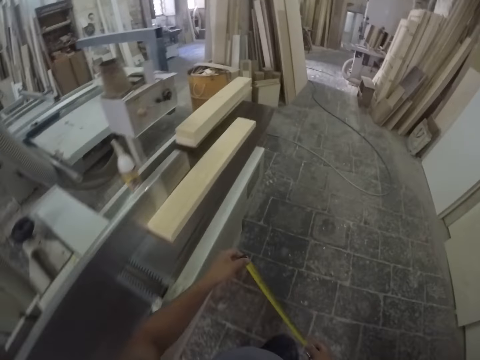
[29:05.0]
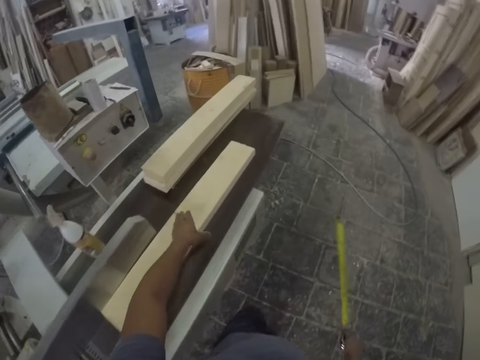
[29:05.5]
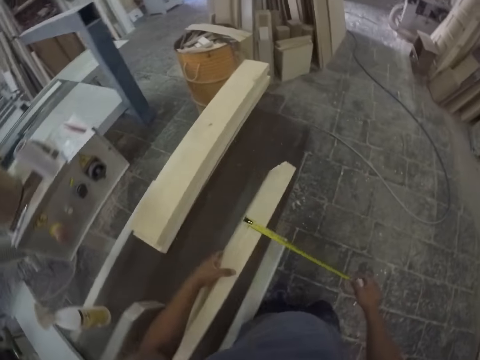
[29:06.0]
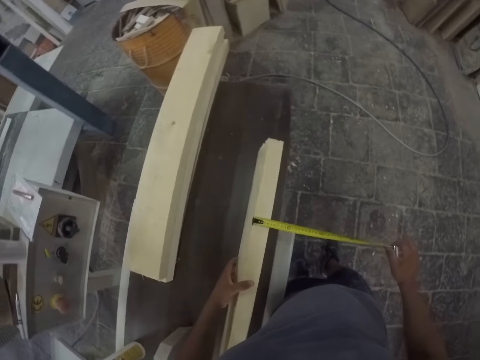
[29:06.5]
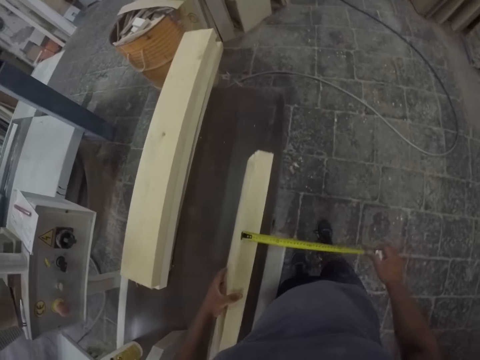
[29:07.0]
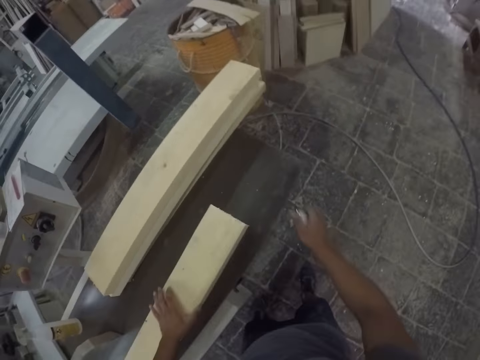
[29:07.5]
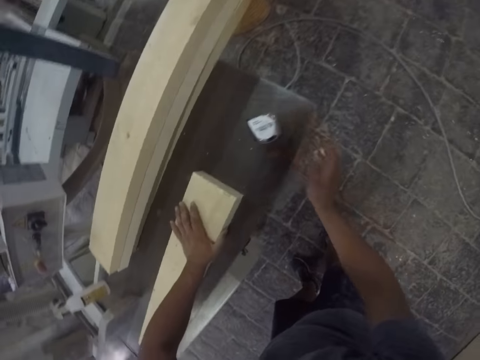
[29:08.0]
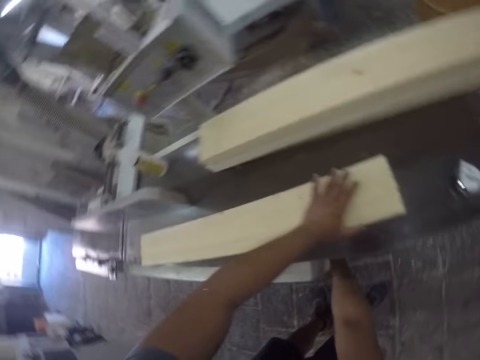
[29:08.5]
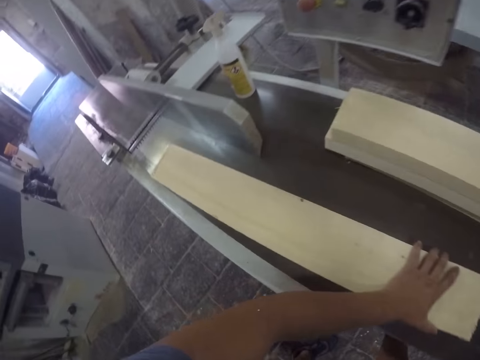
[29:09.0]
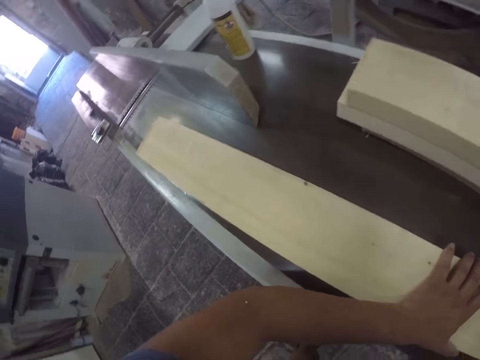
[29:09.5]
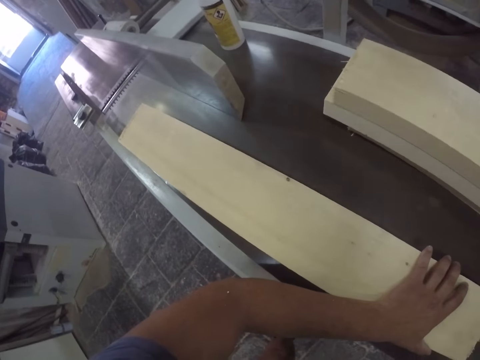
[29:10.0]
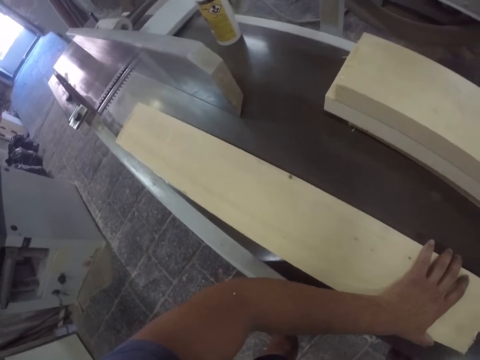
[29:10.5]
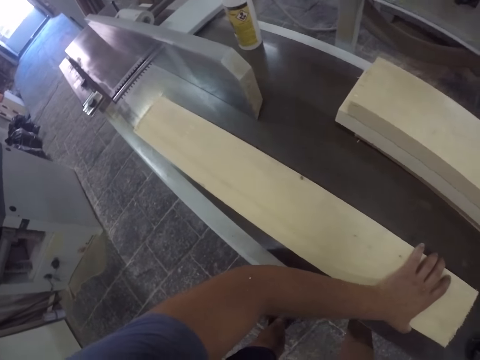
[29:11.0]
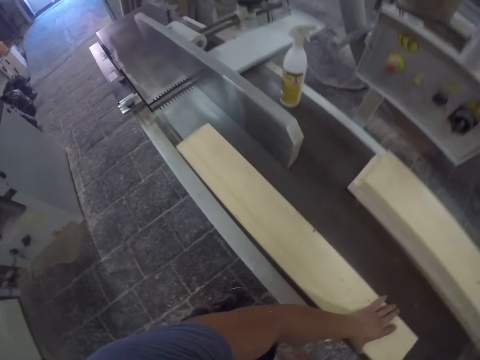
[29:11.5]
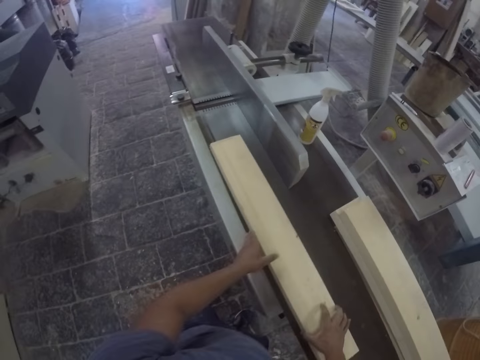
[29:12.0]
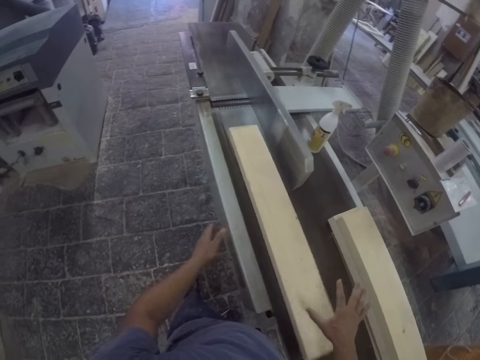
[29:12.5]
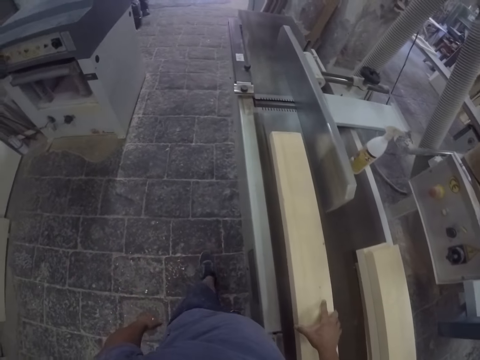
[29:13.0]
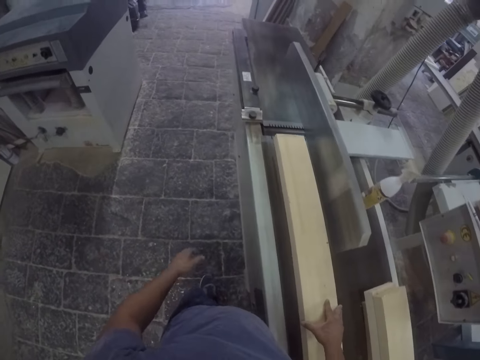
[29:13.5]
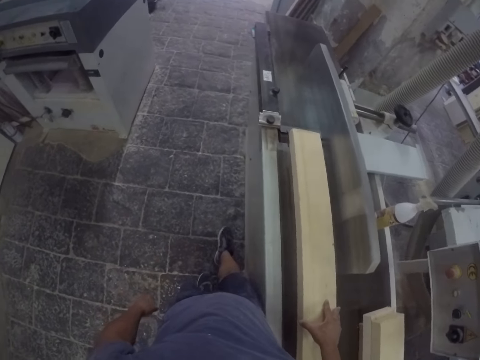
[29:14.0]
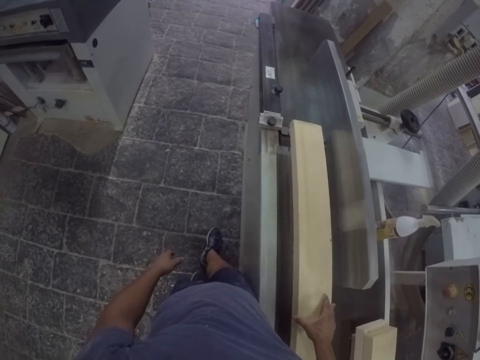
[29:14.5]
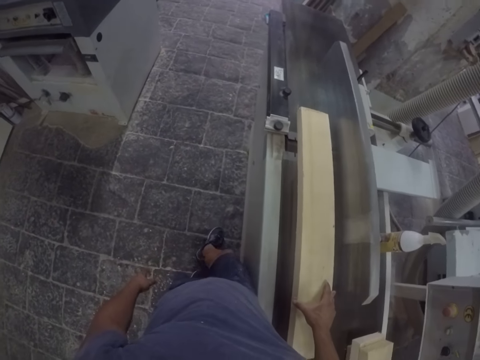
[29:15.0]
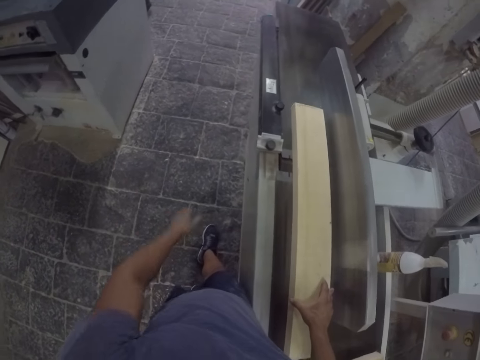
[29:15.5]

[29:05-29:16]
The camera wearer walks forward. They pull out the tape measure. They hold the wood. They measure the wood. They put the tape measure down. They hold the wood. They put a hand under the machine. They move the wood. They lift the wood up. They hold the wood. They smoothen the wood. They push the wood forward.

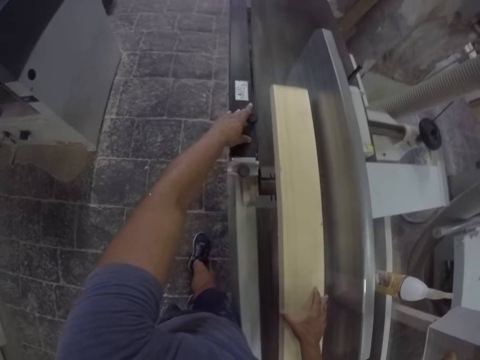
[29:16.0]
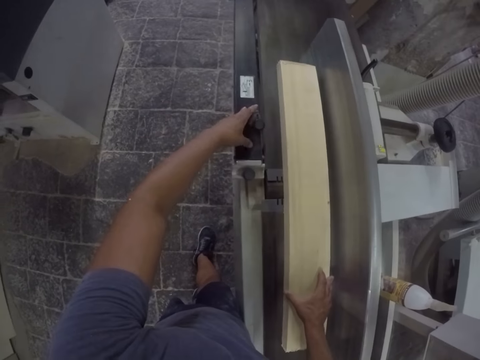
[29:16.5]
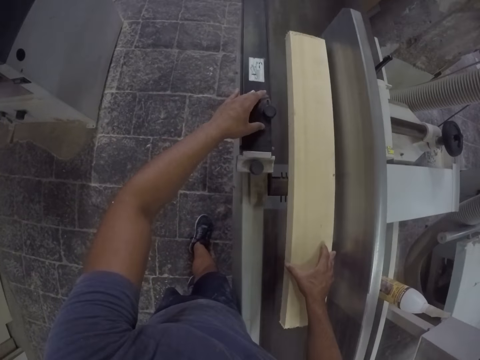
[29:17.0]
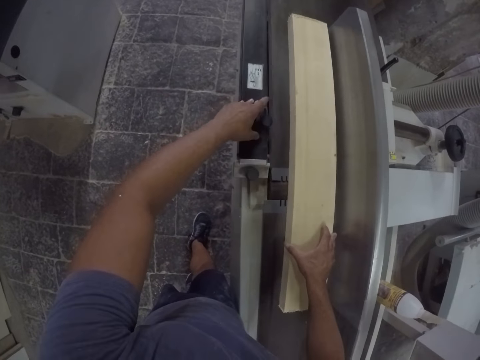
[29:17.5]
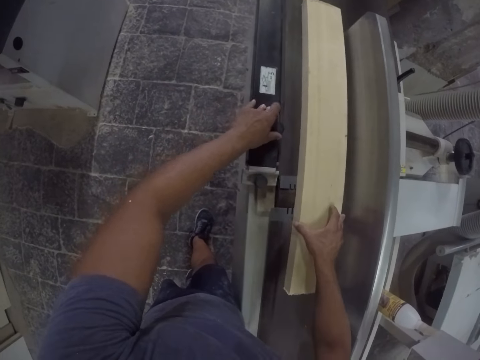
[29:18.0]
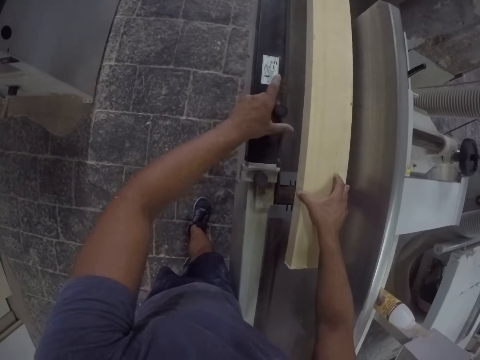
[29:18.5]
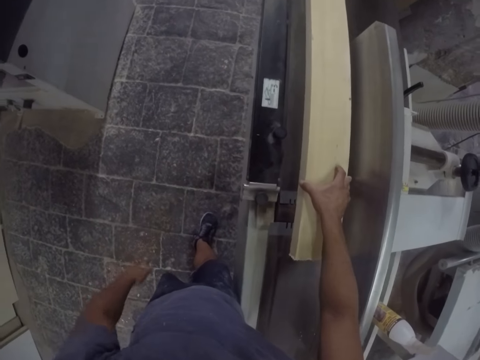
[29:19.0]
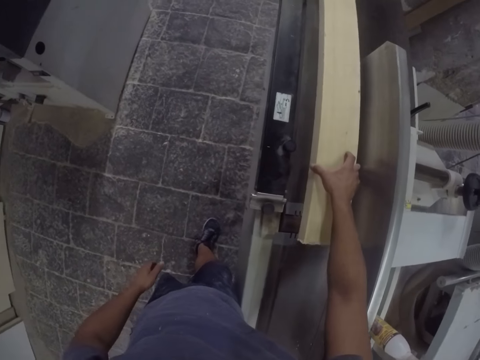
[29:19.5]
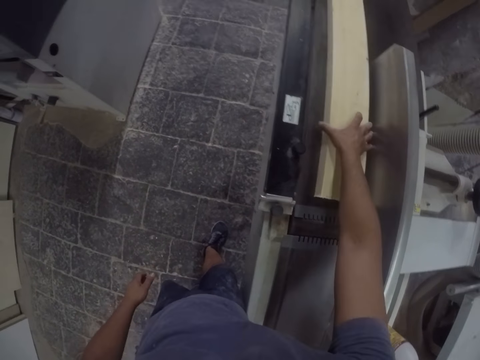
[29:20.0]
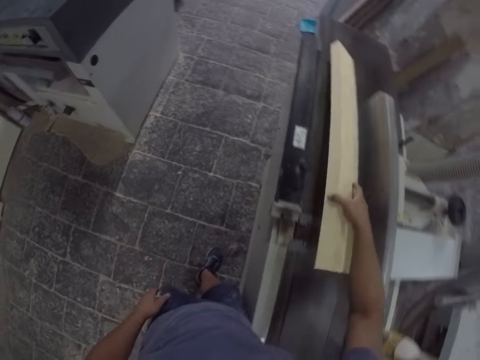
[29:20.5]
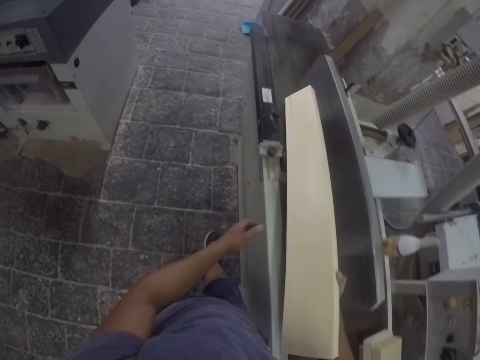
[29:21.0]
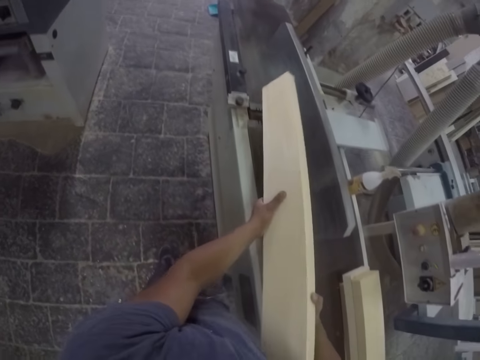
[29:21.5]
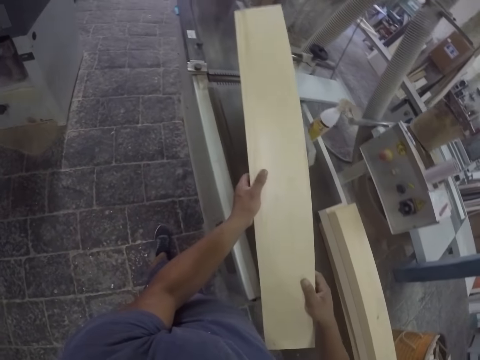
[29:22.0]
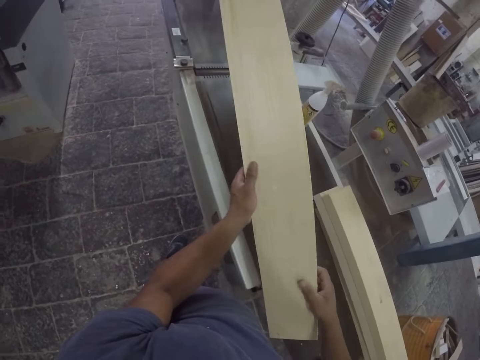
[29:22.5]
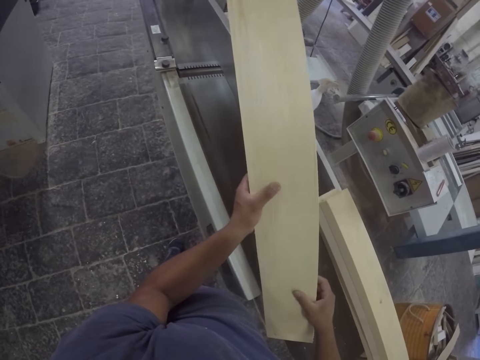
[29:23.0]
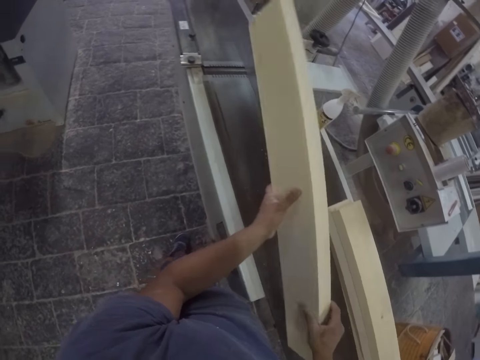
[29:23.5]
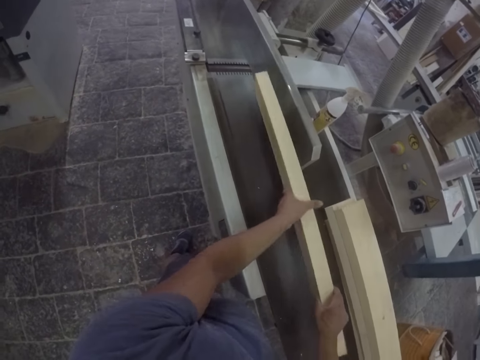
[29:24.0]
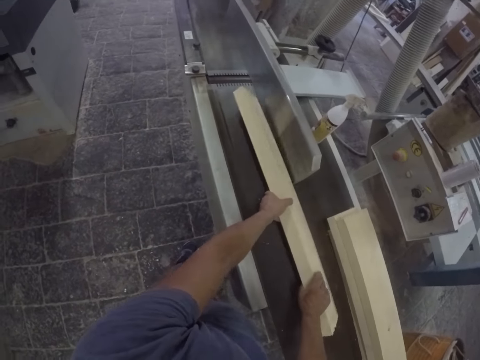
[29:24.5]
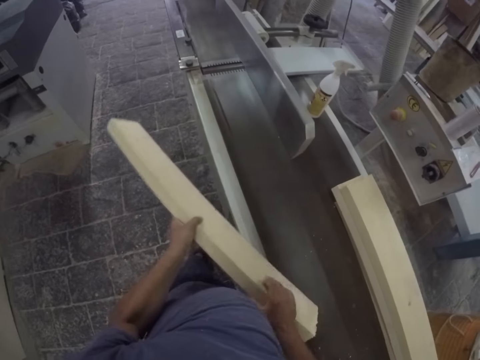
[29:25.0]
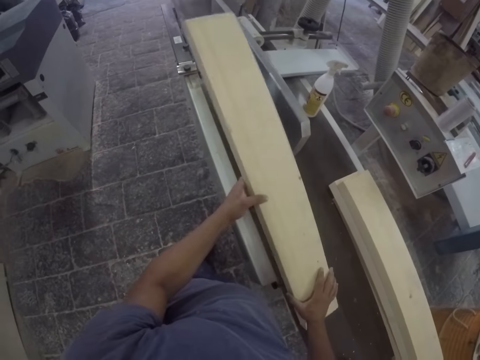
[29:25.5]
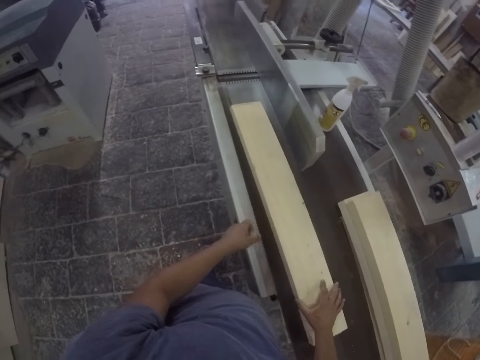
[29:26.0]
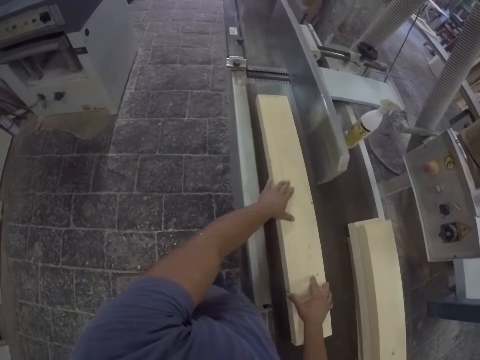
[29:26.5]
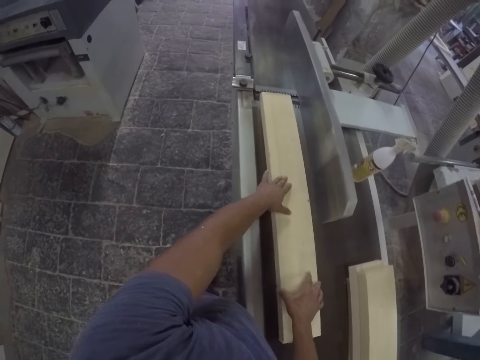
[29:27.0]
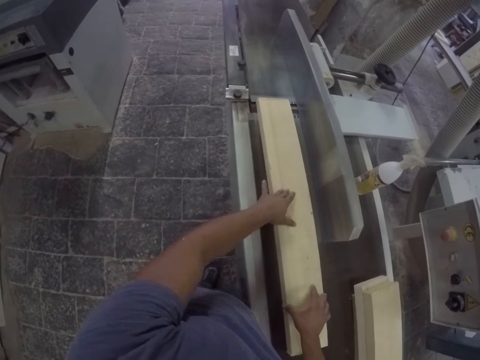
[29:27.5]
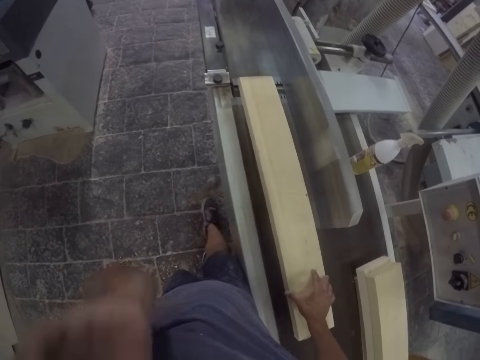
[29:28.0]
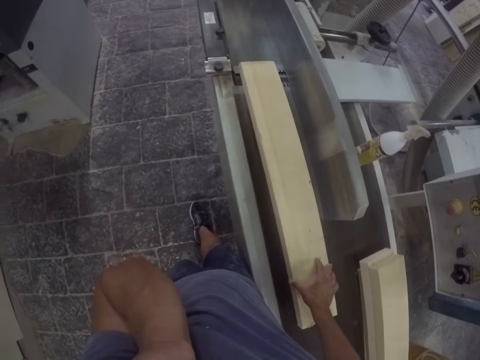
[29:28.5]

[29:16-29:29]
The camera wearer touches the machine knob. They lower the machine down. They soften the wood. They pick up the wood. They turn the wood around. They hold the wood. They look at the wood. They touch the wood. They wipe the machine. They put the wood on the machine. They move the wood. They put the wood on the machine. They smoothen the wood. They move the wood forward. They lift the wood.

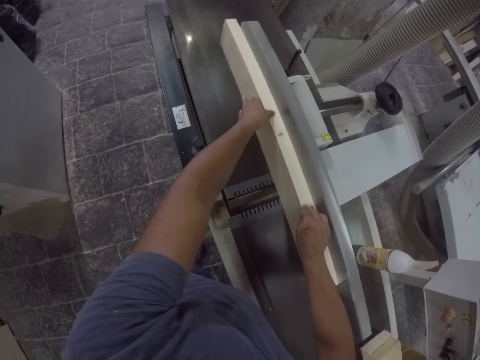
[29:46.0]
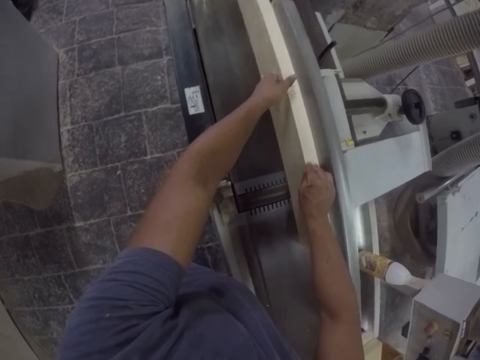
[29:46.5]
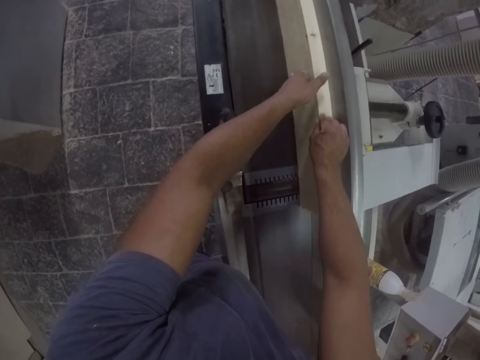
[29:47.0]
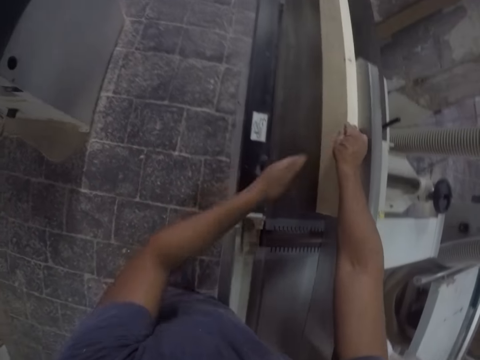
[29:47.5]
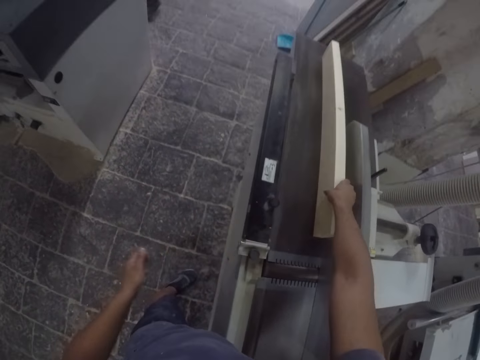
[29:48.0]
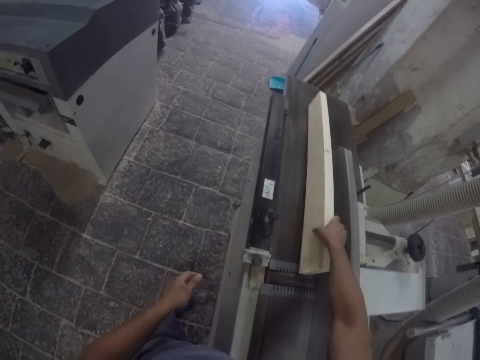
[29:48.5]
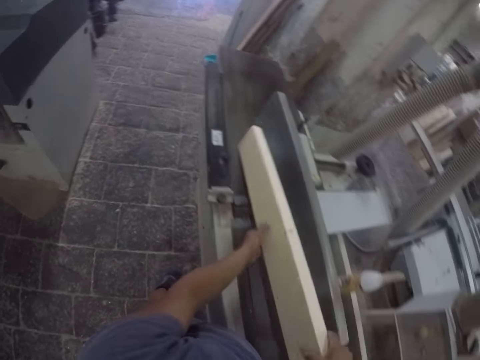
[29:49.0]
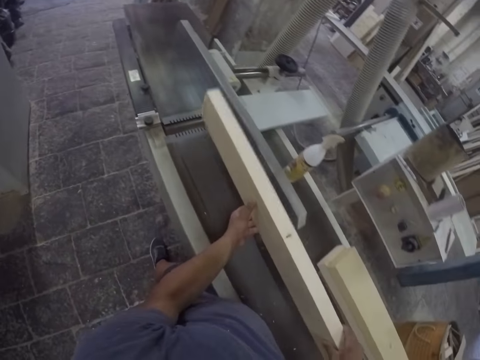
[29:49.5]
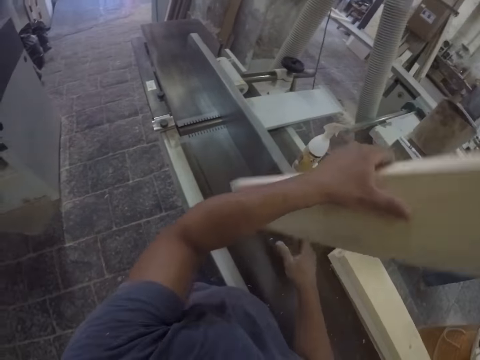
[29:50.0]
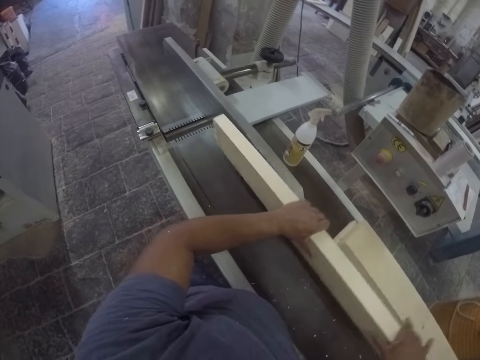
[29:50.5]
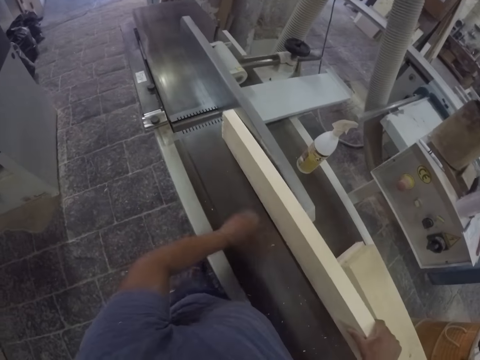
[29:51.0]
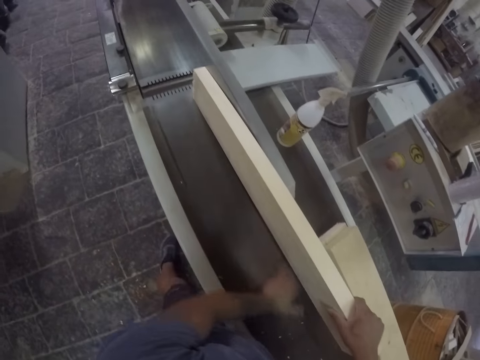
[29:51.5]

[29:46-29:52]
The camera wearer turns around. They lift the wood up. They lift the wood up again. They turn the wood around and put the wood on the machine. They wipe the machine with their hand.
